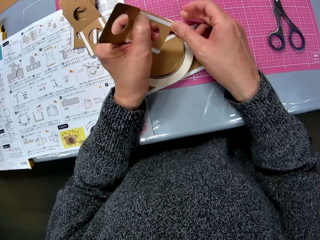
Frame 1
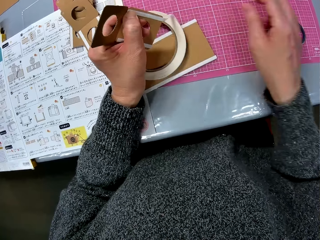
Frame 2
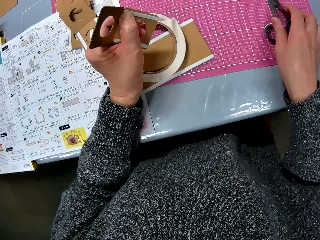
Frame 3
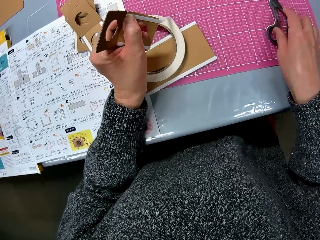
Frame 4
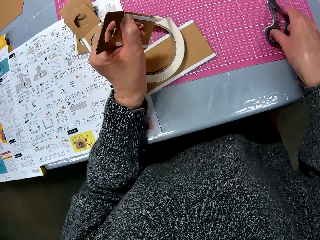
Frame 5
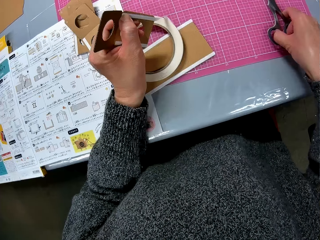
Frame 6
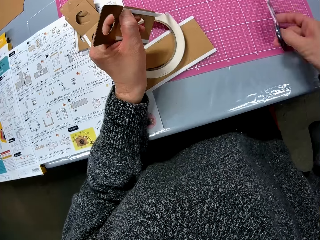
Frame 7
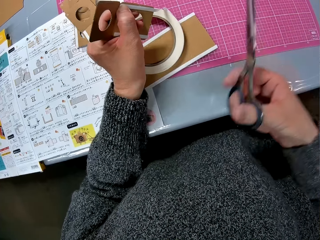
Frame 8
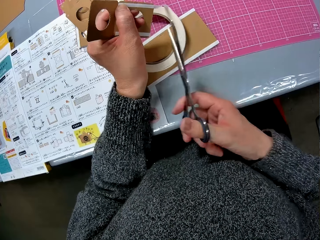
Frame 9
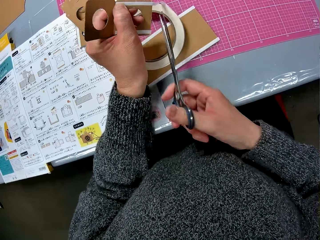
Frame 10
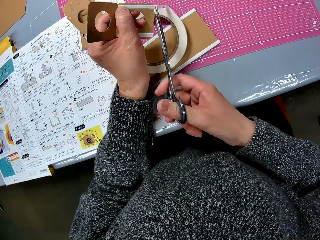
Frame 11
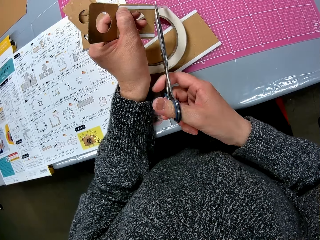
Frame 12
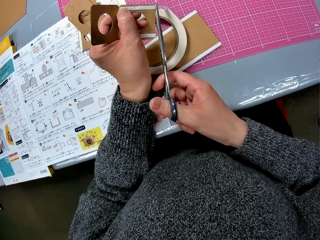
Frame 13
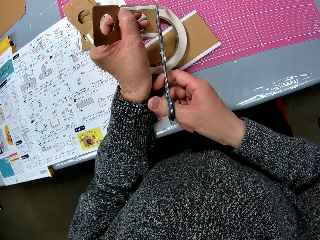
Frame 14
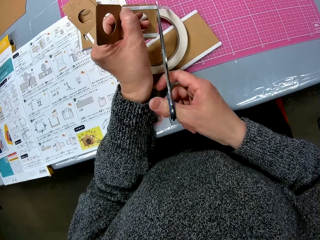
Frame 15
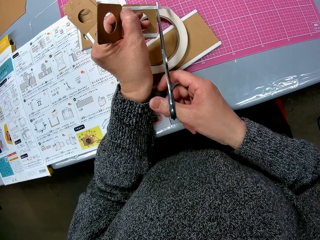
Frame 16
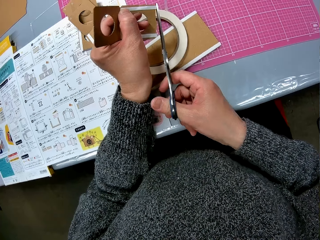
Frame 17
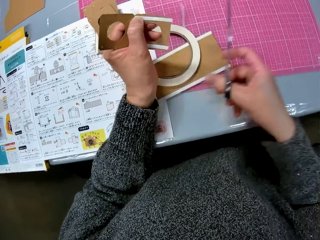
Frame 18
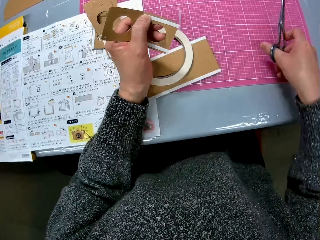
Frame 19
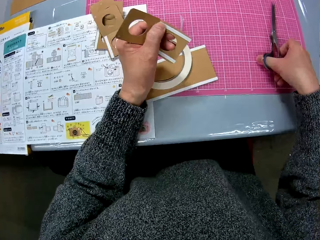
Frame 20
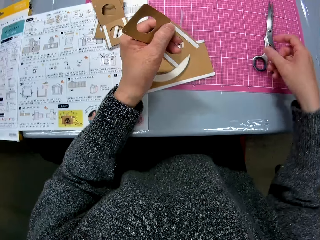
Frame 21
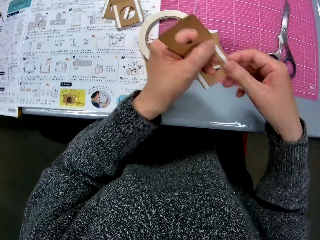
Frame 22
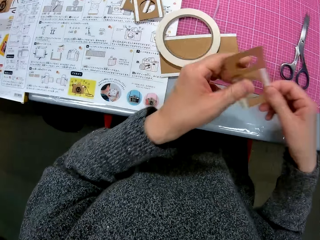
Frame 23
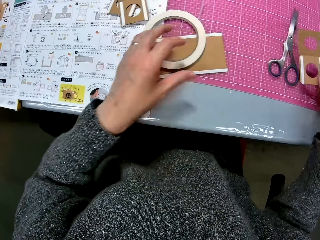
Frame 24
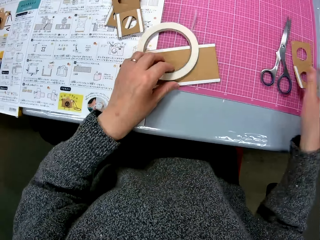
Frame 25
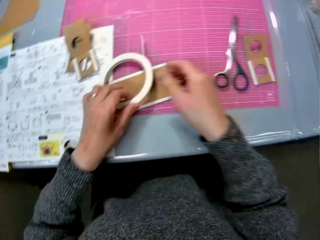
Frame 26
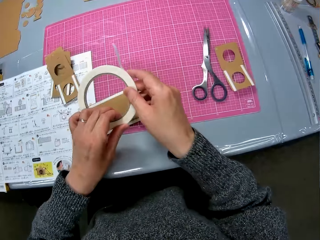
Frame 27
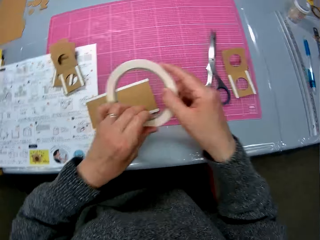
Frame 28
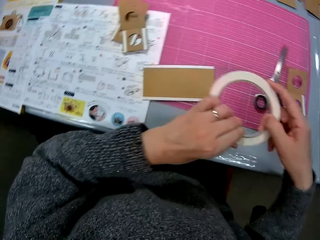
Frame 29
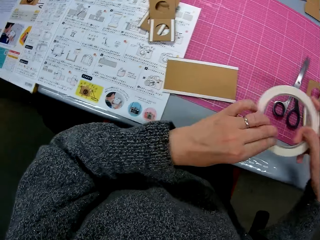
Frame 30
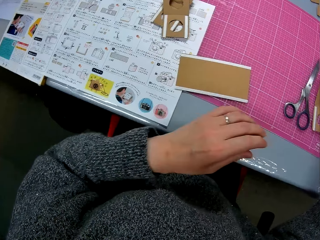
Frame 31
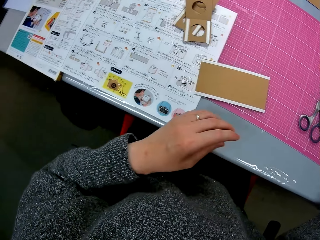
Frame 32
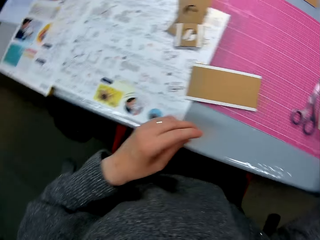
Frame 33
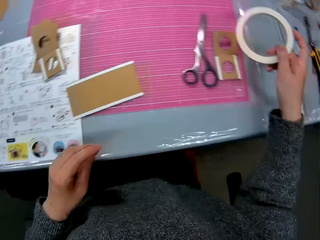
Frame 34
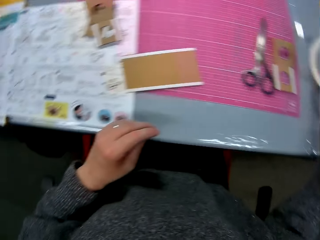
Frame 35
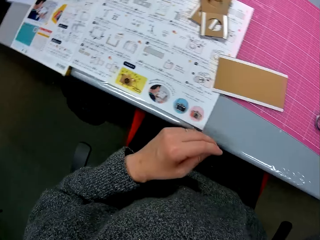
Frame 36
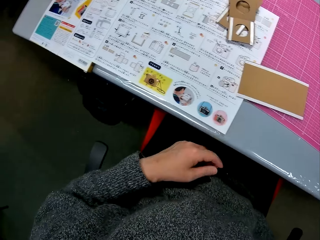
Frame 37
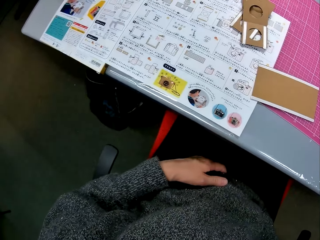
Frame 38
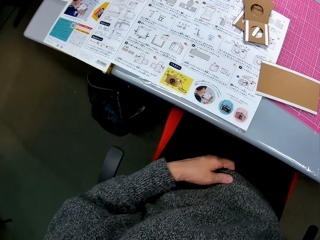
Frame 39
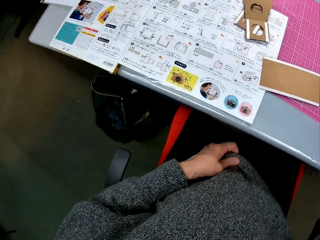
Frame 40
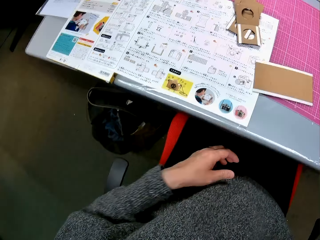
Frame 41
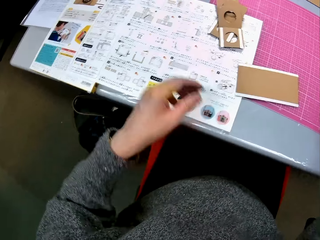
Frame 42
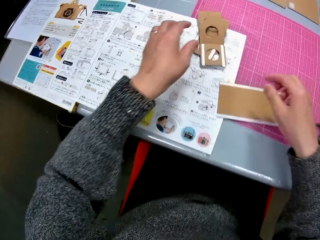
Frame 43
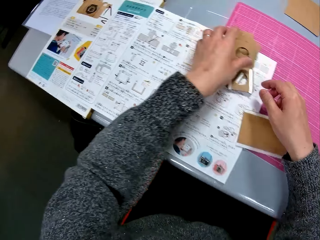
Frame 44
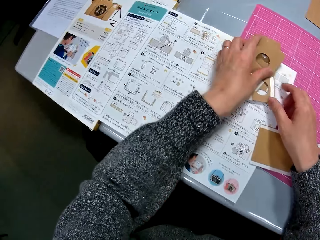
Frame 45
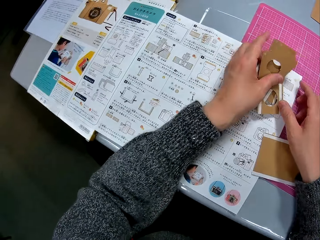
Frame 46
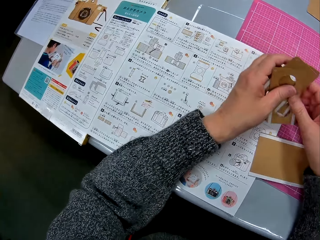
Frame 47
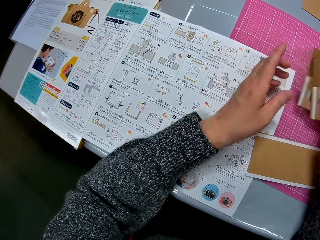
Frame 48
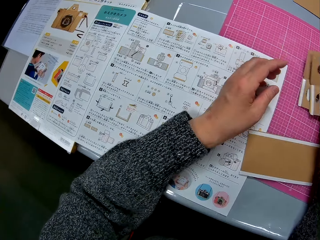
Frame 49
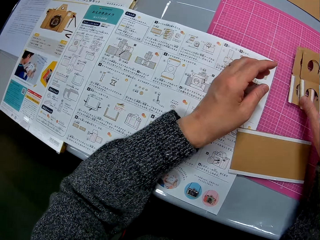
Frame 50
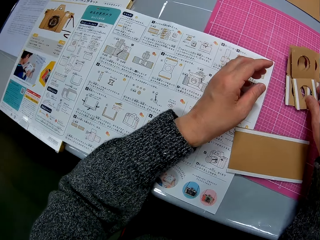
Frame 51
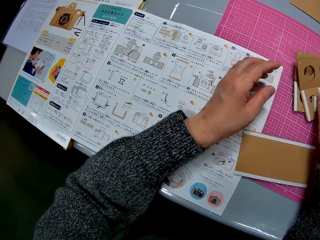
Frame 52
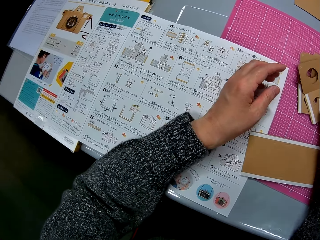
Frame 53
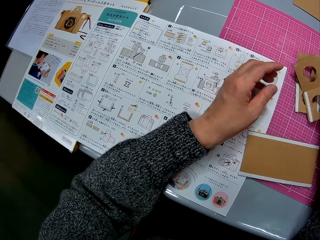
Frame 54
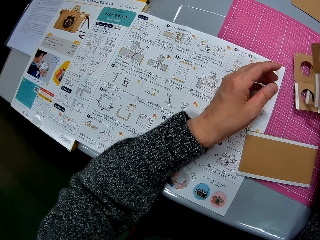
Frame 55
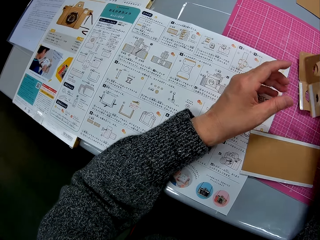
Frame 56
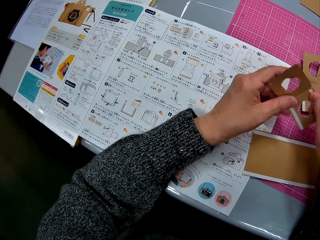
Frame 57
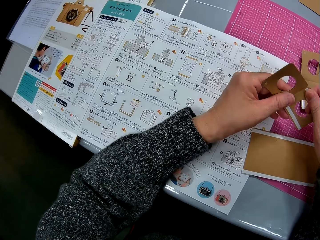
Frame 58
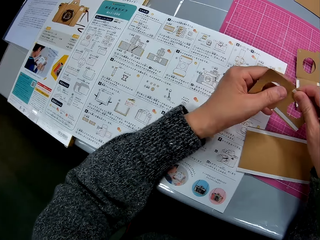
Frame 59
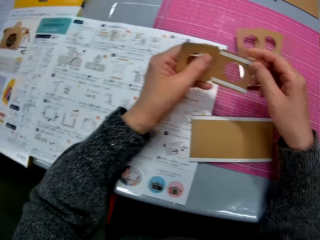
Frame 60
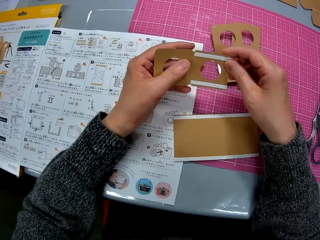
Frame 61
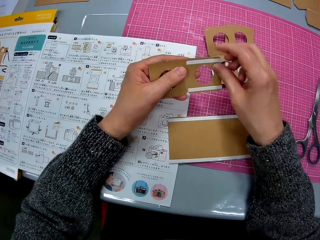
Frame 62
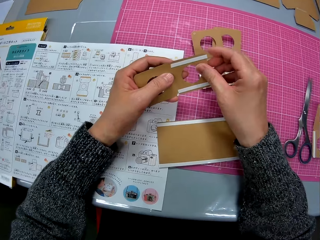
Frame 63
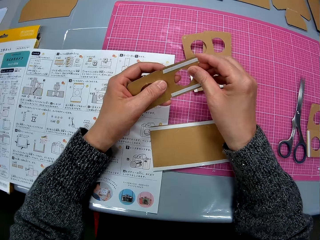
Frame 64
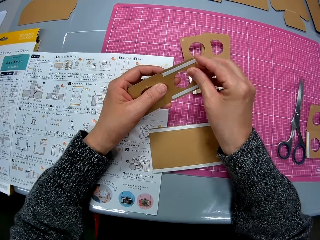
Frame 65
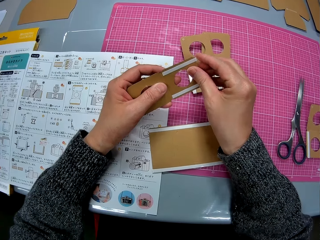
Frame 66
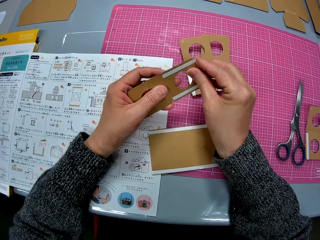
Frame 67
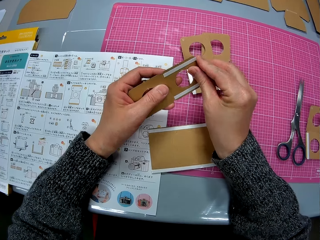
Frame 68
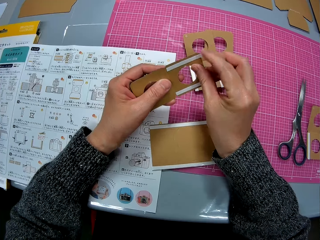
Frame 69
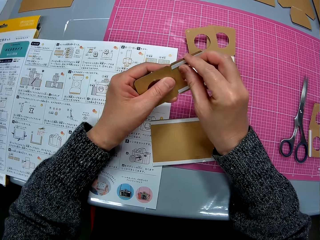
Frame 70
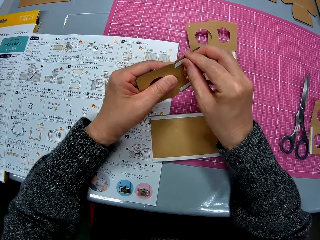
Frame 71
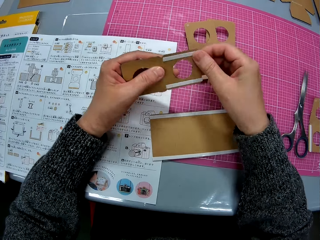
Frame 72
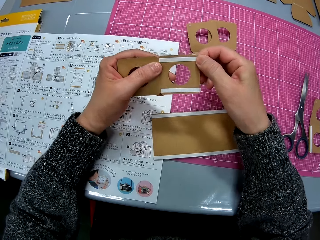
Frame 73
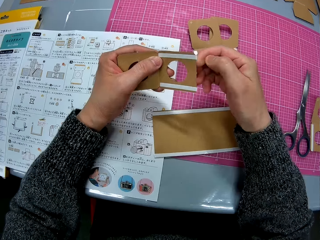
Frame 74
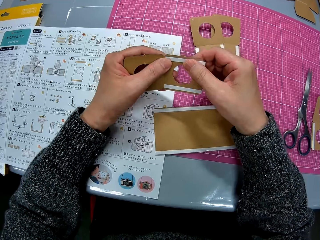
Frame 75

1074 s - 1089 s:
The camera wearer moves her hand towards the pair of scissors. She picks up the scissors from the table with her right hand. She moves her hand towards the masking tape. She cuts the cello tape on the cardboard with the scissors in her right hand. She moves her hand forwards. She places the scissors on the cutting mat. She moves her hand towards the cardboard piece. She places the piece on her other hand. She moves her hand forwards. She drops the seventh cardboard on the sheet. She holds the masking tape with her hand. She moves her hand towards the masking tape. She holds the tape with both her hands. She moves her hand forwards. She drops the cello tape on the sheet. She looks around. She moves her hand towards the thigh. She pulls on the sweater. She moves her hand towards the table. She moves her hand forwards. She holds the cardboard piece with her hand. She lifts up the piece with her hands. She shifts the cardboards on the sheet with her right hand. She places the pieces on the cutting mat. She holds the piece with both her hands. She picks up one of the cardboards from the sheet. She presses on the tape with her hand.

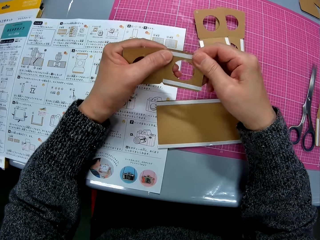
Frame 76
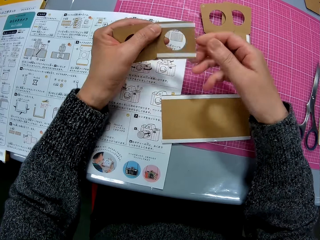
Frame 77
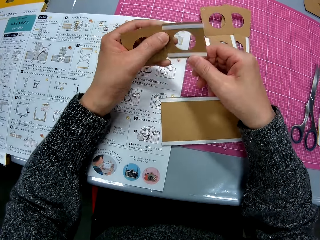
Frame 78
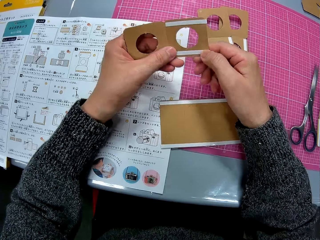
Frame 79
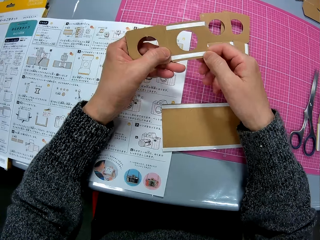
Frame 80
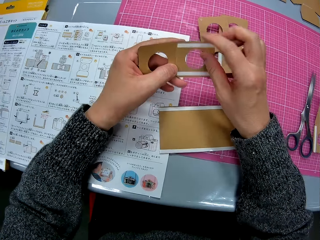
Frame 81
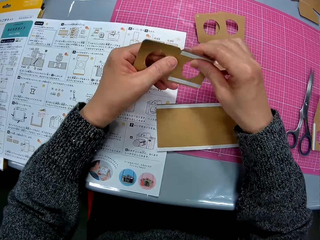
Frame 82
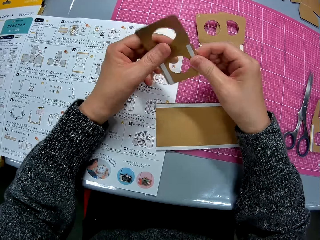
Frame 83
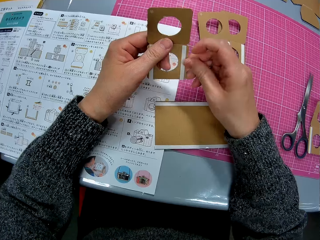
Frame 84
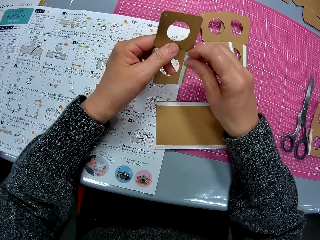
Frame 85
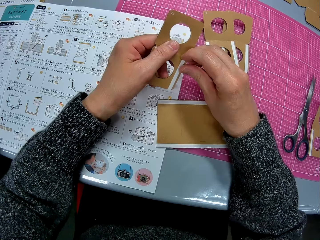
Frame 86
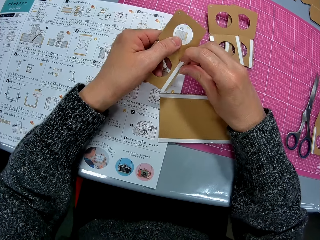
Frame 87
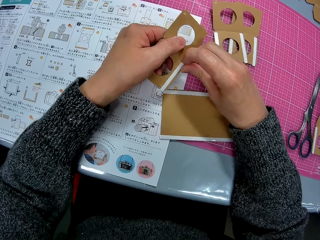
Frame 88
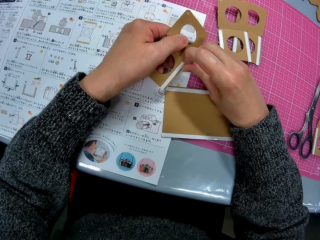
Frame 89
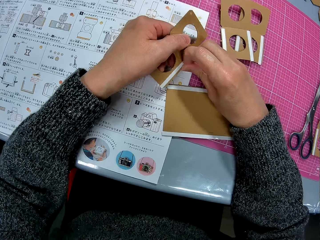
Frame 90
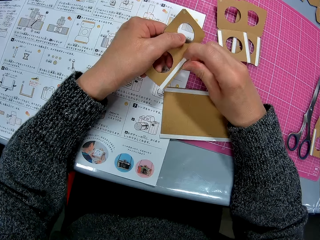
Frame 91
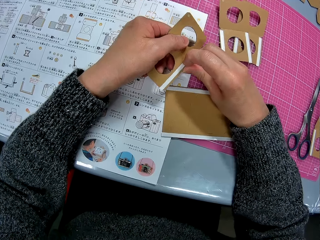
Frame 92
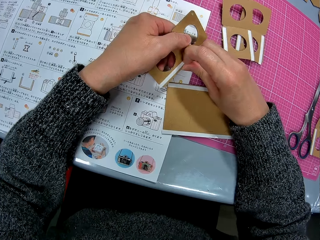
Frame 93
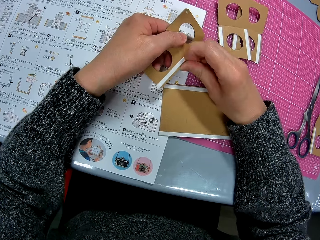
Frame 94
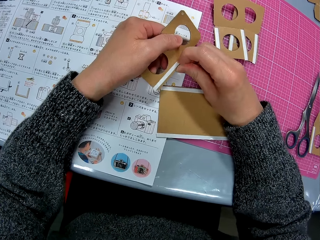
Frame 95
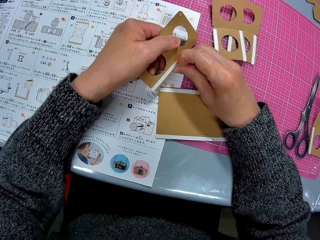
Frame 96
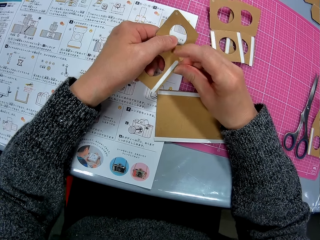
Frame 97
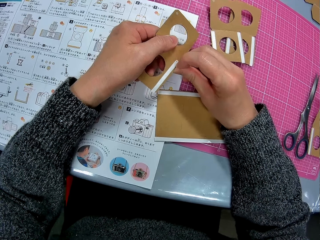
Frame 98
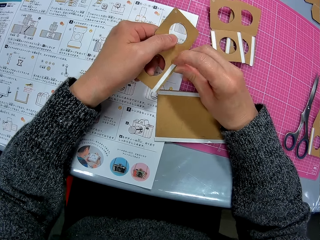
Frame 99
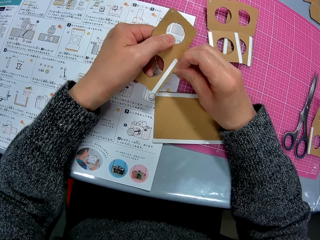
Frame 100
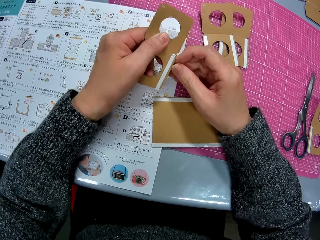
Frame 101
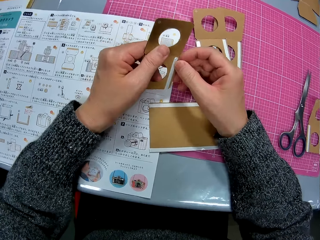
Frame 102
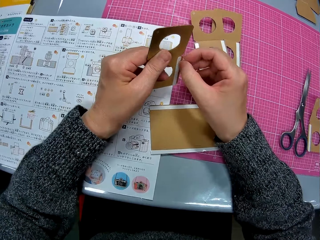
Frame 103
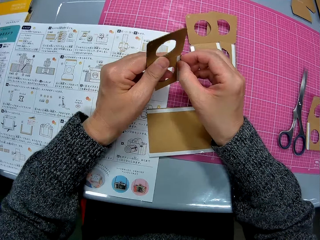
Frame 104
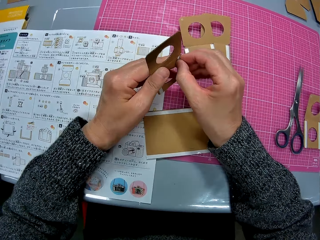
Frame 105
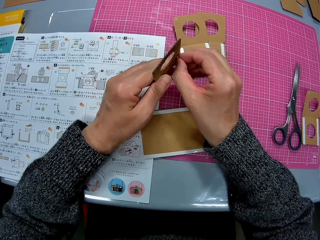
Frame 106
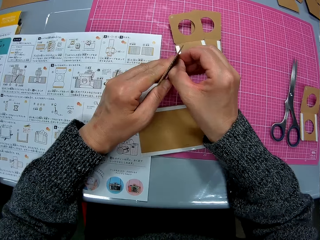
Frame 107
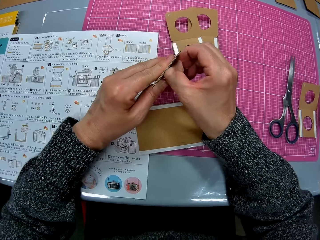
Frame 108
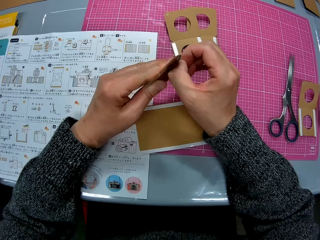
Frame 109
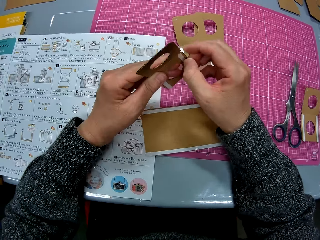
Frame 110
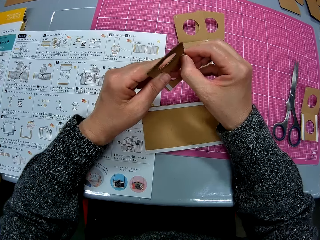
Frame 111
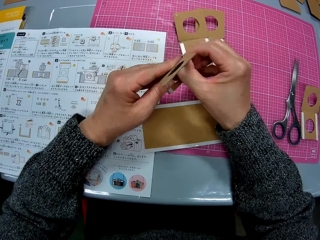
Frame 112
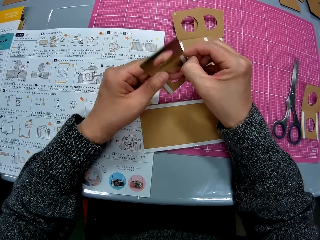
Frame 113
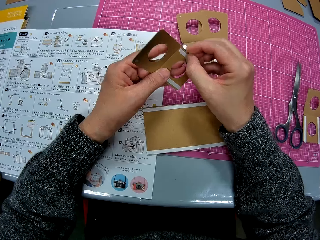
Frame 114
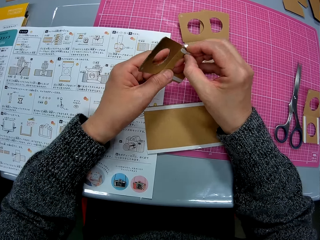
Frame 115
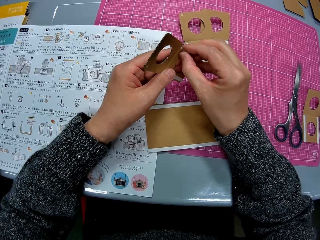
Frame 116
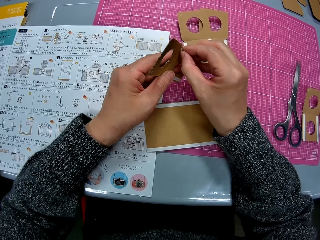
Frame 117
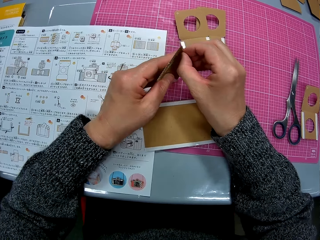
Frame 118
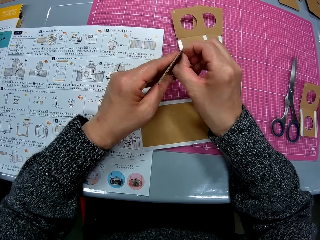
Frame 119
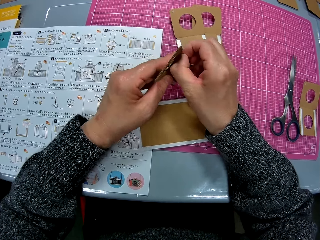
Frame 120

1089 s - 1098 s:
The camera wearer turns the cardboard piece. She lowers the cardboard piece towards the manual. She pulls on the tape with her hand. She removes the cello tape on the cardboard with her right hand. She lifts up the cardboard piece. She pulls on the tape with her hand.
